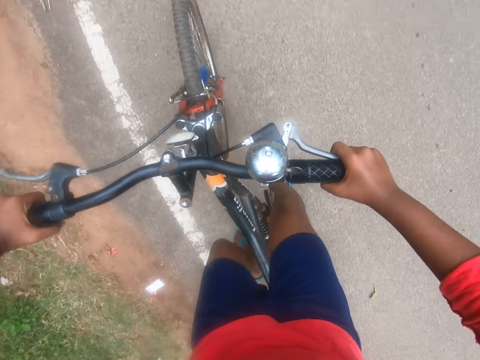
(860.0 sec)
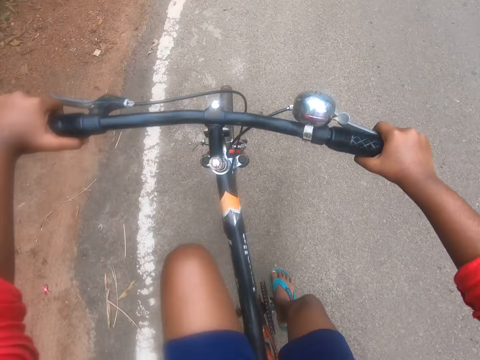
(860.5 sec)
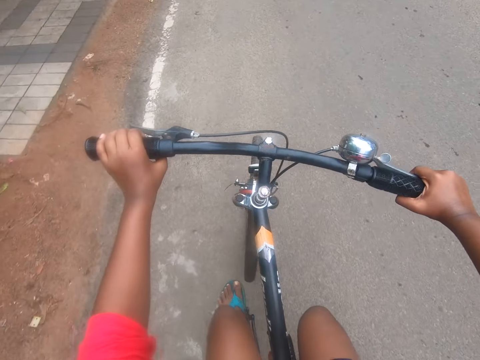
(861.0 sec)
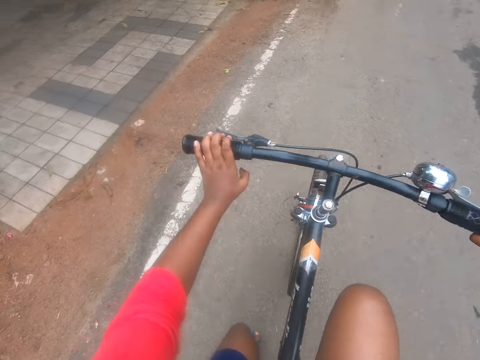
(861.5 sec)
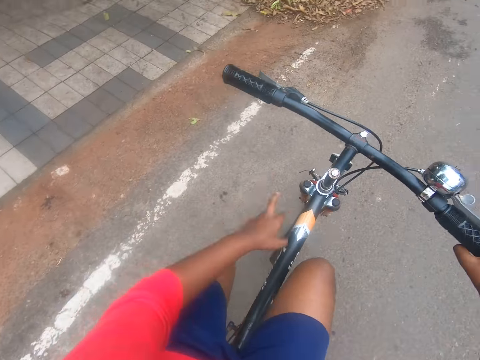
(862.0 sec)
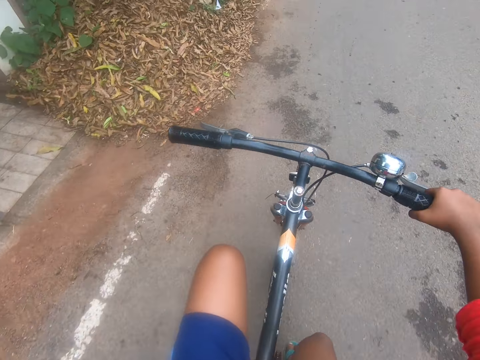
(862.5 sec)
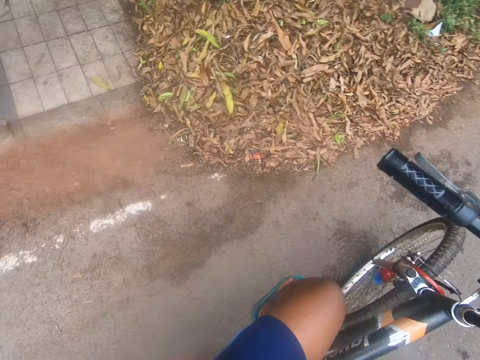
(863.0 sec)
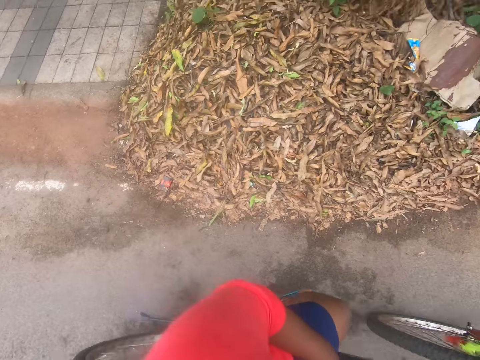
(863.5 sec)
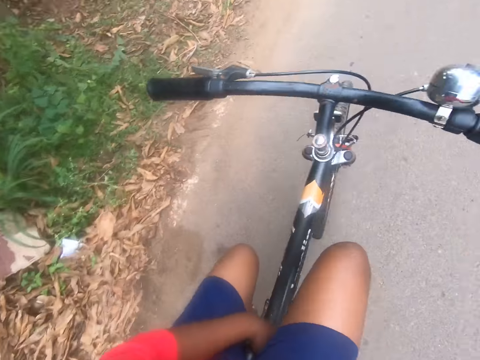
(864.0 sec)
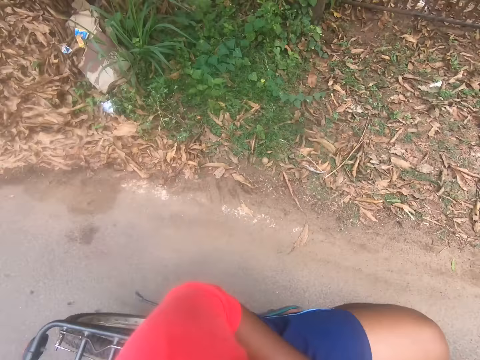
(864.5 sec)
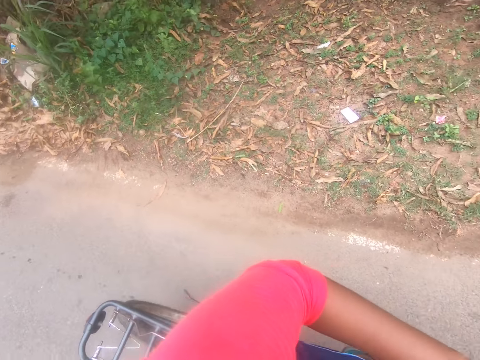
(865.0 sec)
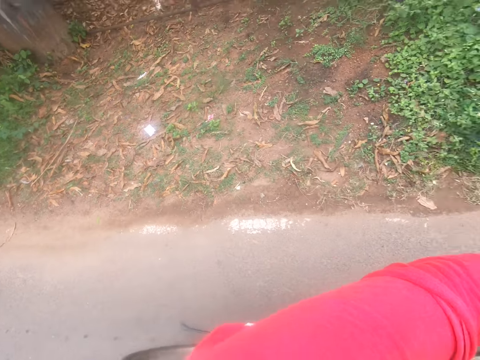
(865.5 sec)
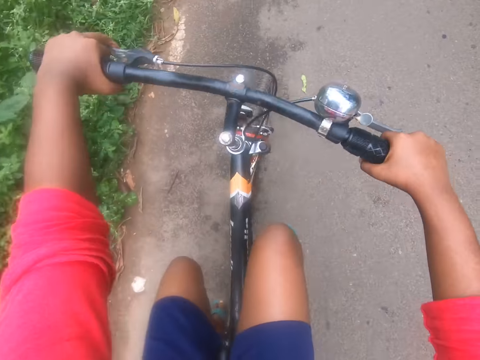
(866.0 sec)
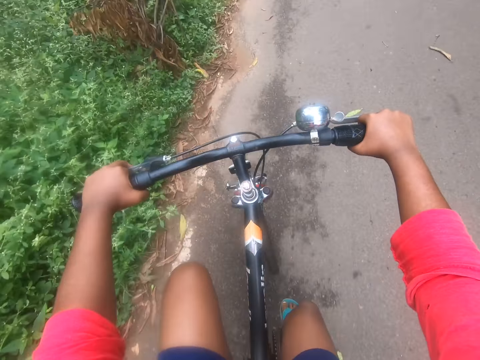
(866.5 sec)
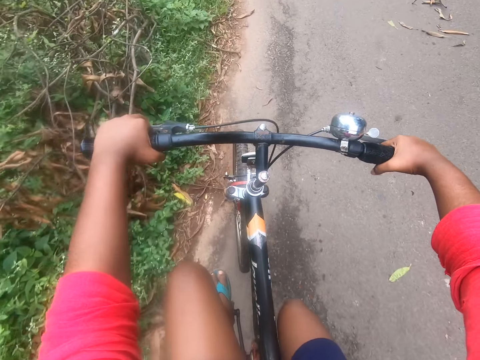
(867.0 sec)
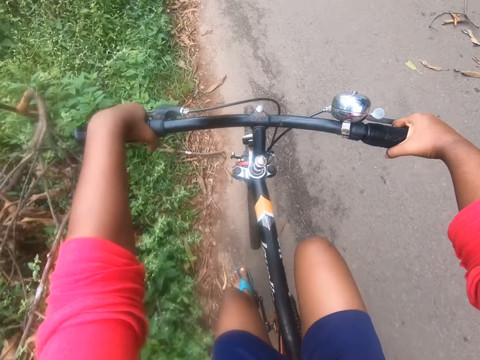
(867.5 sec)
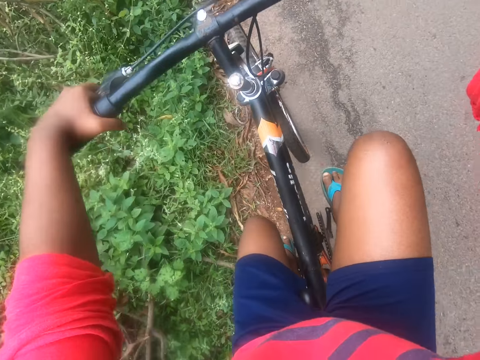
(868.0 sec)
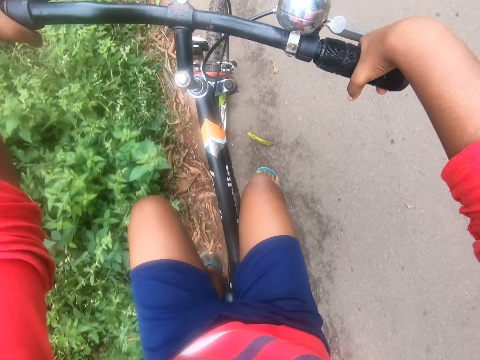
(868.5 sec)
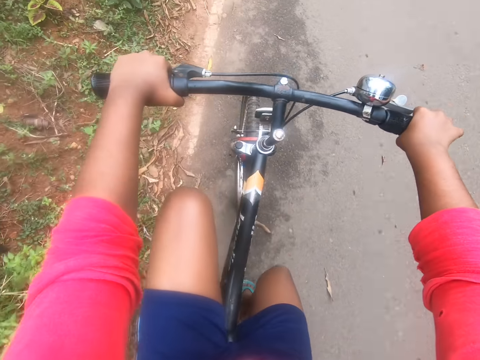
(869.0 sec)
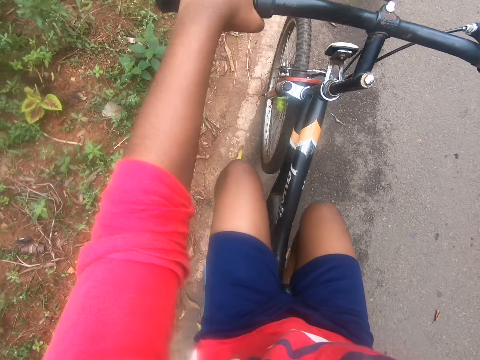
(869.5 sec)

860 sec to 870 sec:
The camera wearer lets go of the handlebar grip. They pedal the bicycle forward on the road. They look at the ground, look at the road, look at the ground, look at the road and pedal the bicycle forward on the road.

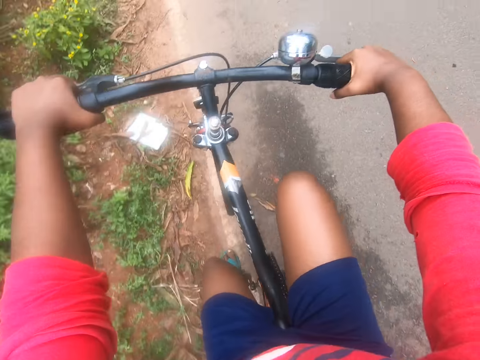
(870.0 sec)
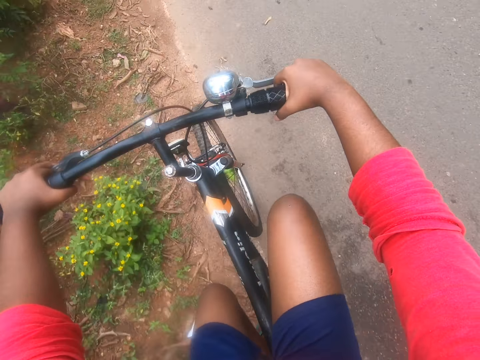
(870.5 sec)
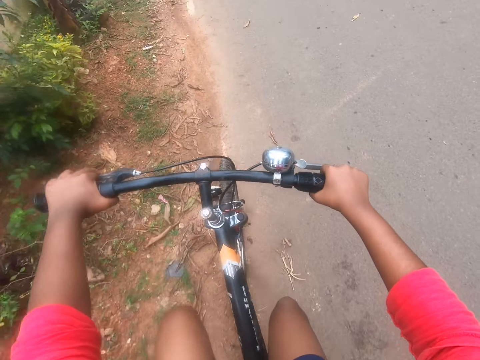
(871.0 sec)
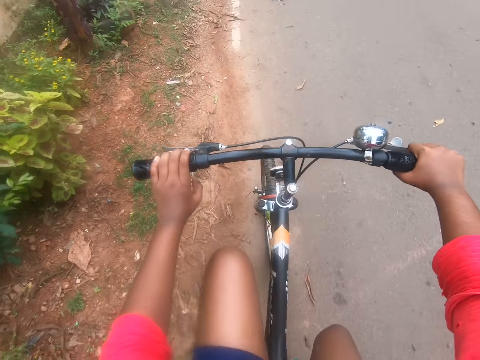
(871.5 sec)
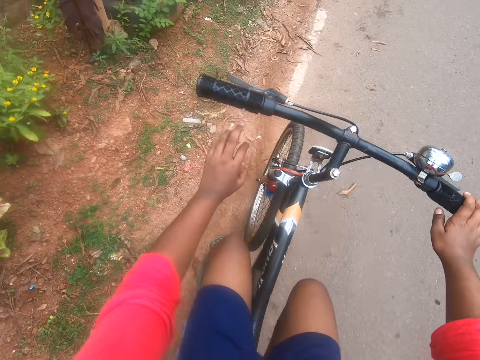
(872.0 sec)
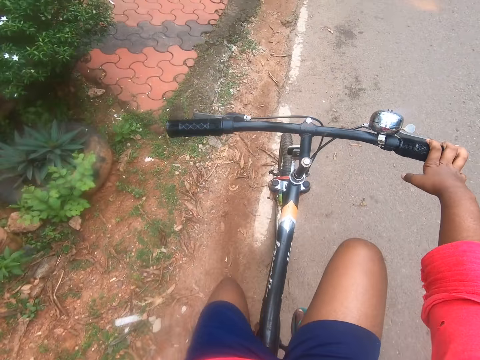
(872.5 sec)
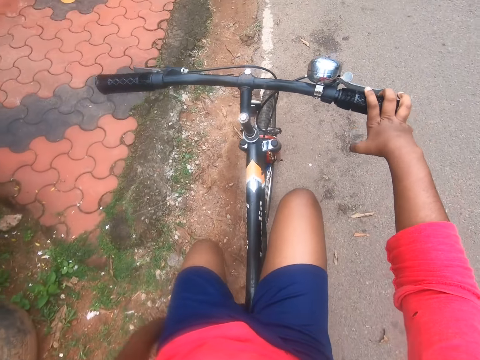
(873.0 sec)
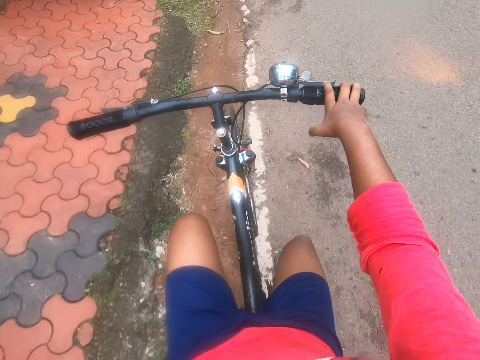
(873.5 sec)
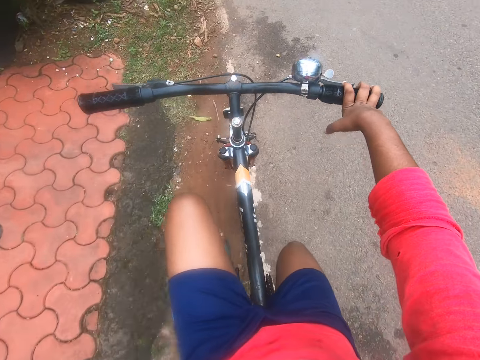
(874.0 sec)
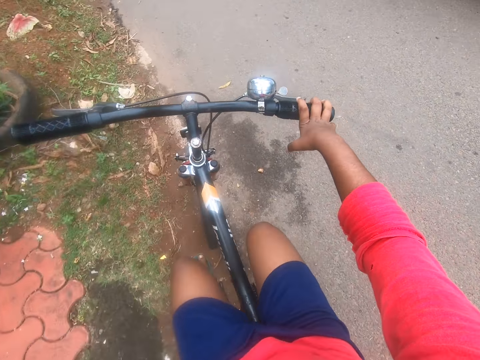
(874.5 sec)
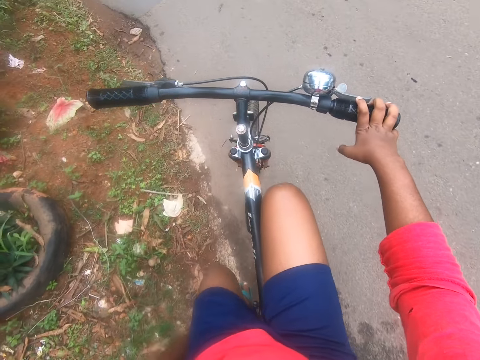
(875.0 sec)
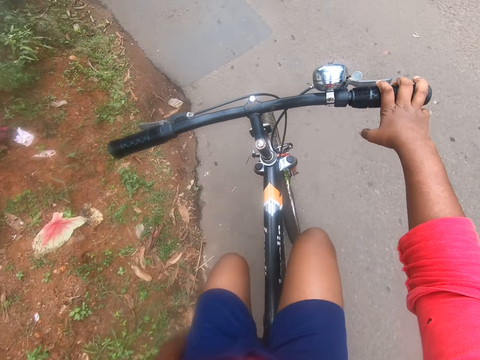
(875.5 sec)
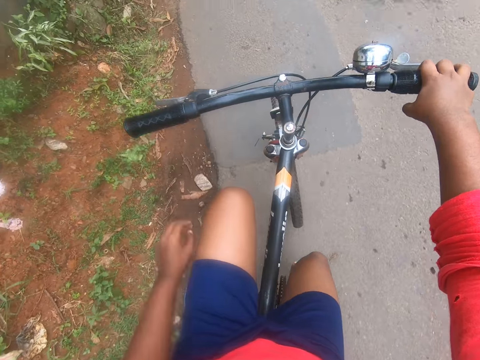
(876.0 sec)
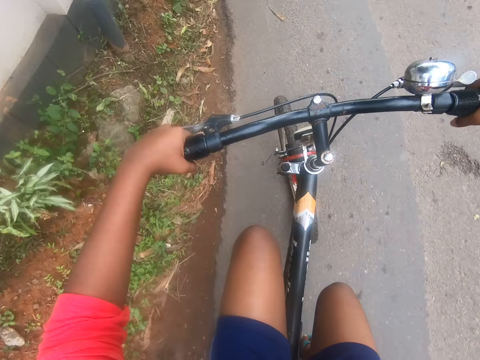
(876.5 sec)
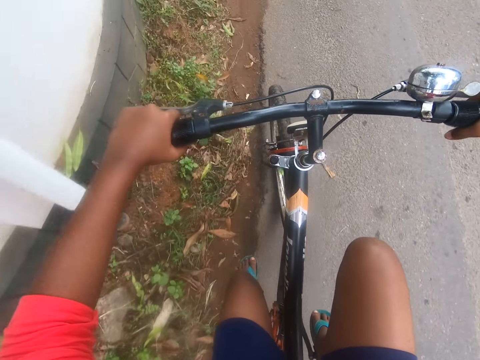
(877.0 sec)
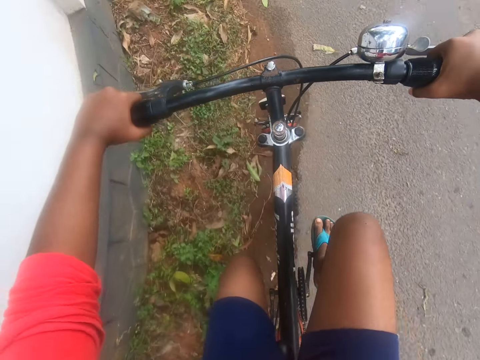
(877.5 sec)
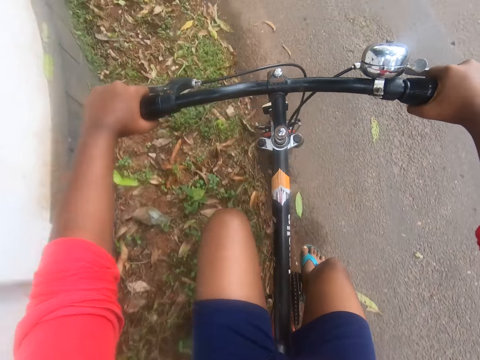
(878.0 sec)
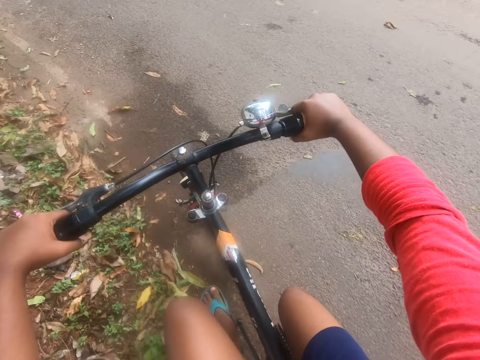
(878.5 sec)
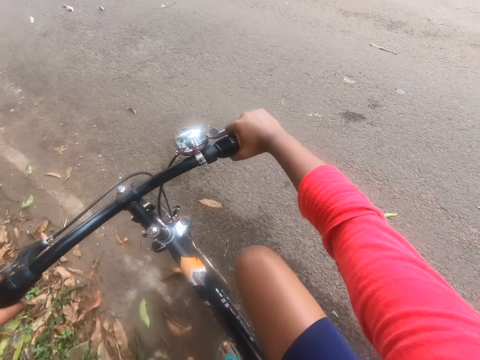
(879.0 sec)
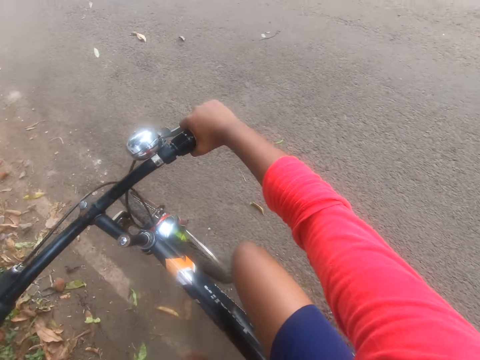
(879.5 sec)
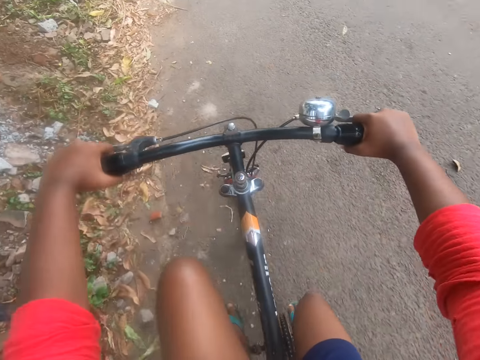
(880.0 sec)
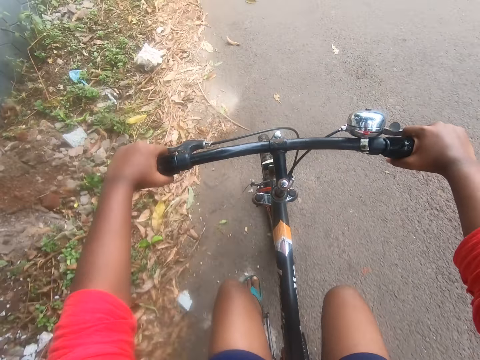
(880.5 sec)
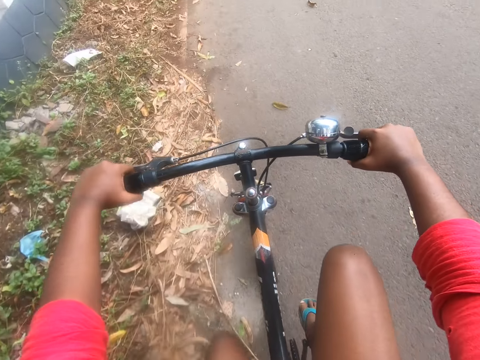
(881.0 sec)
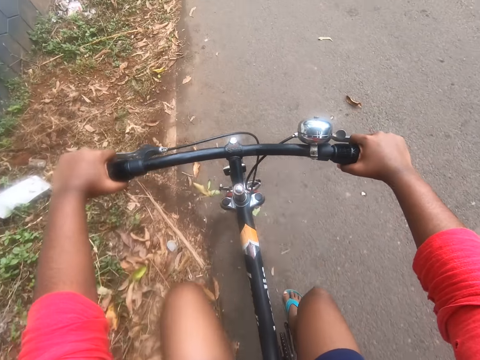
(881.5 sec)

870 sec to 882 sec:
The camera wearer lets go of the handlebar grip. He pedals the bicycle forward on the road. He hangs his left hand beside him on the bicycle. He holds the handlebar grip with both his hands and pedals the bicycle forward on the road. He returns his left hand to the wheel handle.

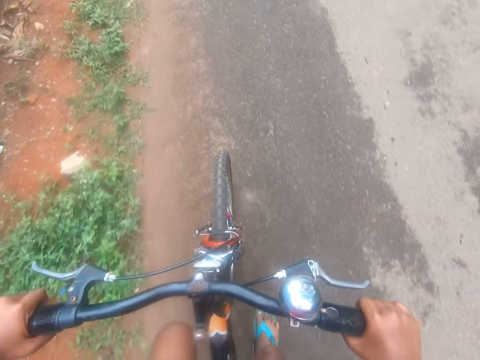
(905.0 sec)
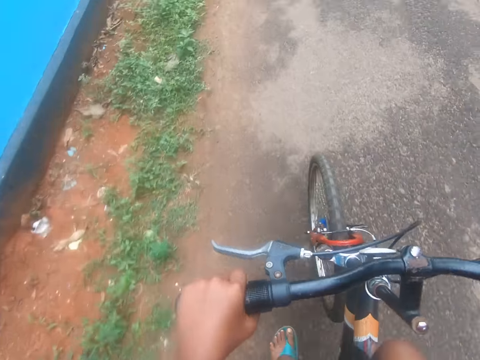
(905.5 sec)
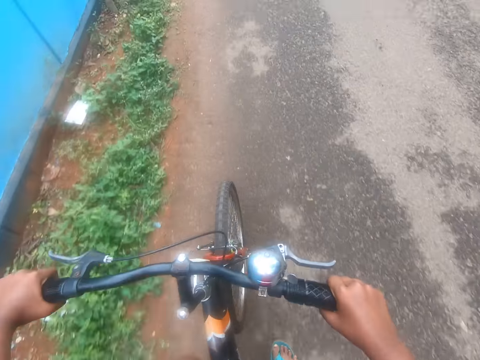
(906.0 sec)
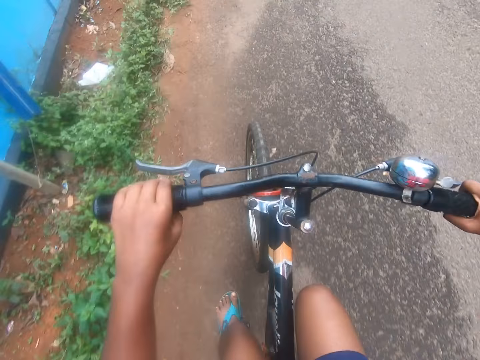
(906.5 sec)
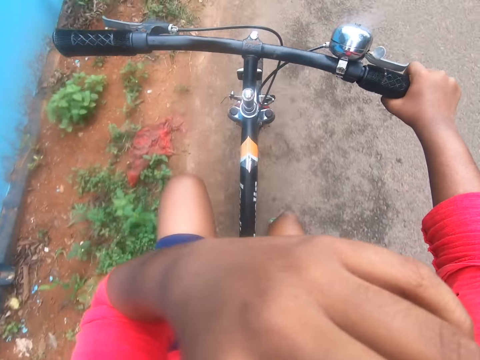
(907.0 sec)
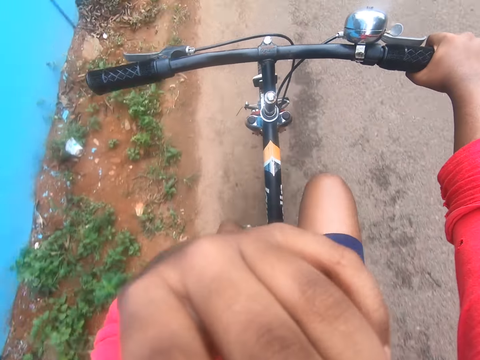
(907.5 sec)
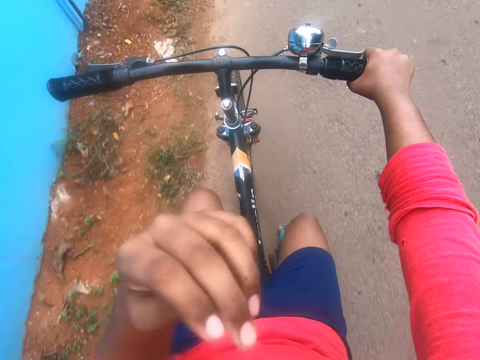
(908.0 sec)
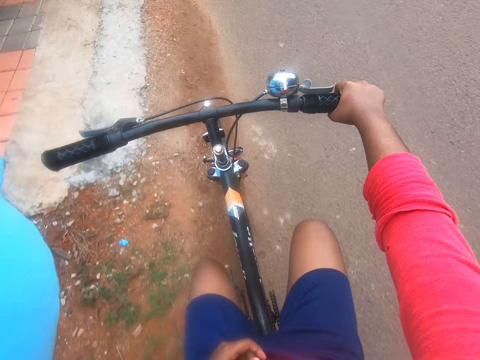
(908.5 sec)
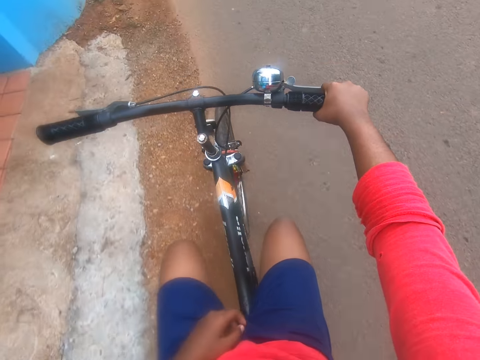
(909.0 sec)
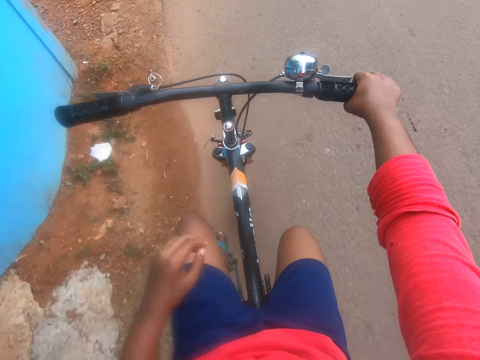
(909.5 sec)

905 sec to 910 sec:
The camera wearer lets go of the handlebar grip. He scratches his face with his left hand. He pedals the bicycle forward on the road.
